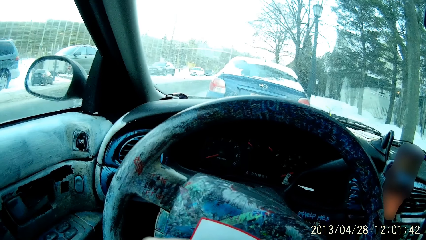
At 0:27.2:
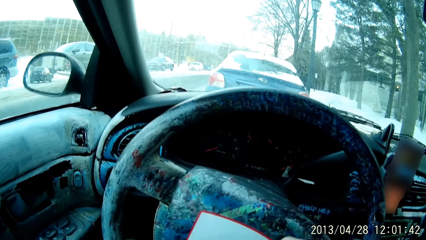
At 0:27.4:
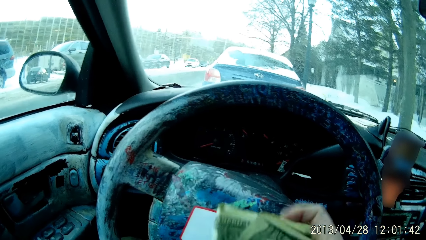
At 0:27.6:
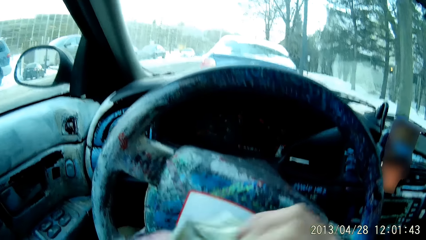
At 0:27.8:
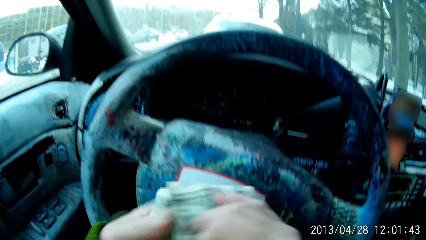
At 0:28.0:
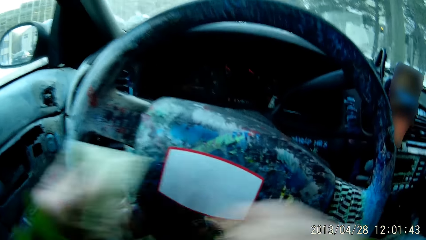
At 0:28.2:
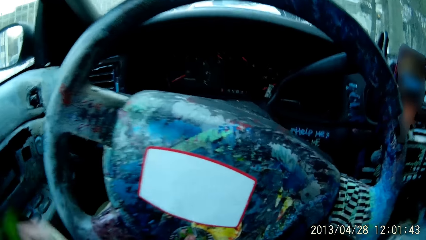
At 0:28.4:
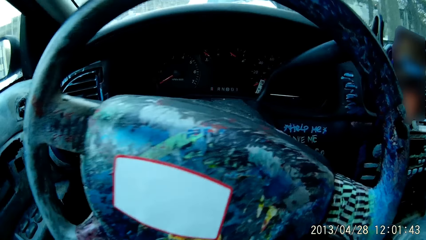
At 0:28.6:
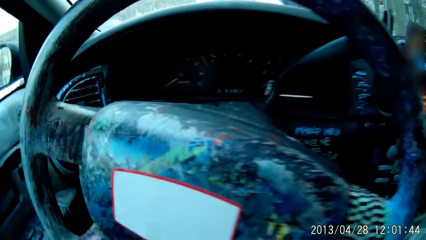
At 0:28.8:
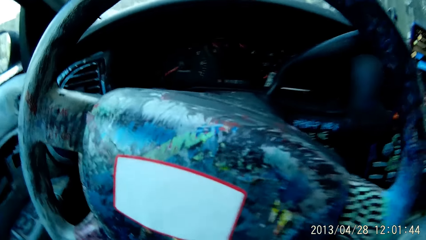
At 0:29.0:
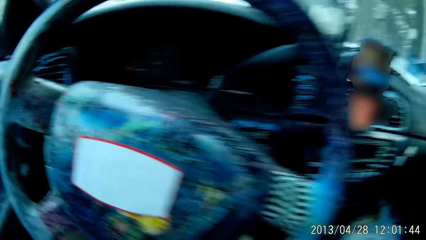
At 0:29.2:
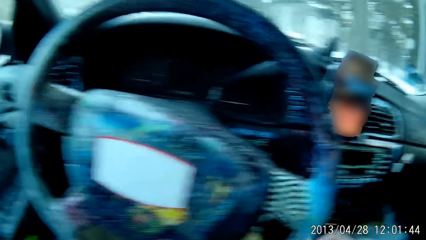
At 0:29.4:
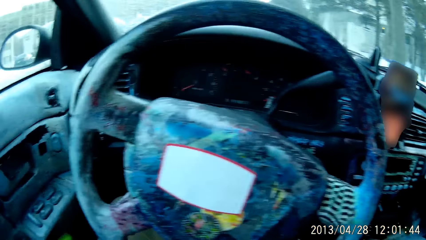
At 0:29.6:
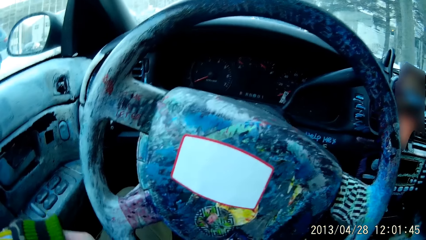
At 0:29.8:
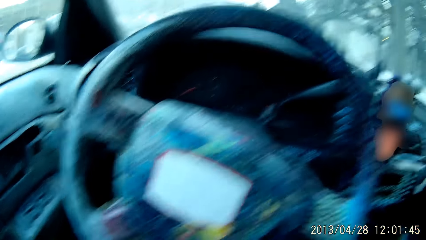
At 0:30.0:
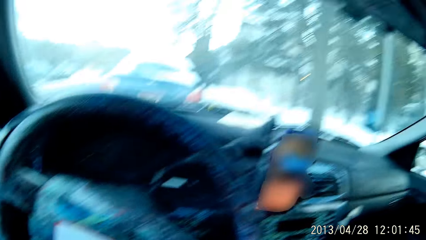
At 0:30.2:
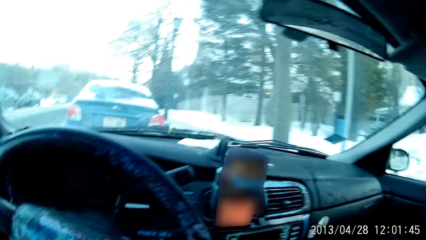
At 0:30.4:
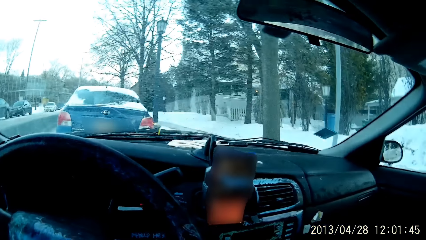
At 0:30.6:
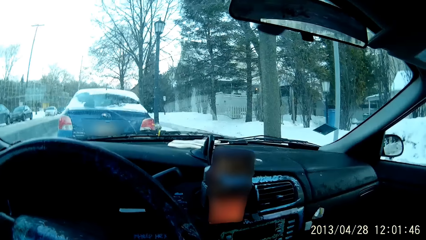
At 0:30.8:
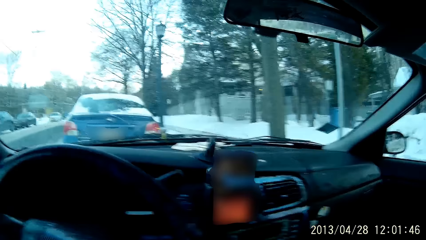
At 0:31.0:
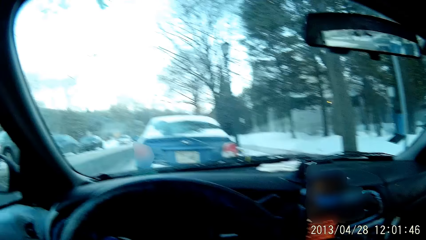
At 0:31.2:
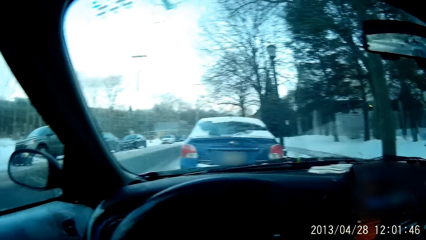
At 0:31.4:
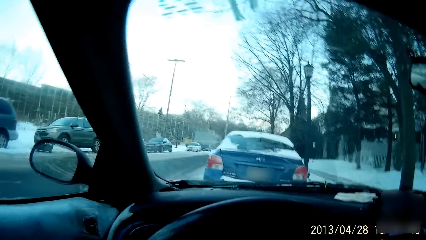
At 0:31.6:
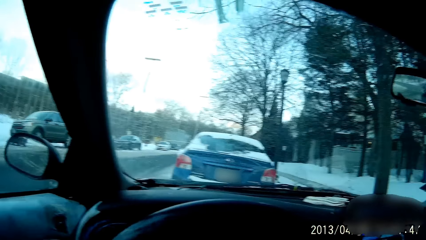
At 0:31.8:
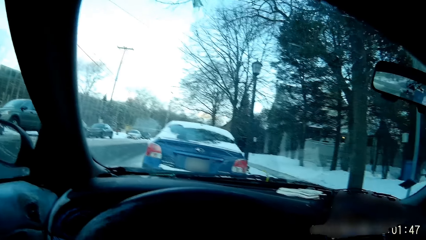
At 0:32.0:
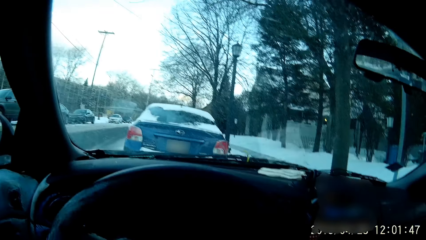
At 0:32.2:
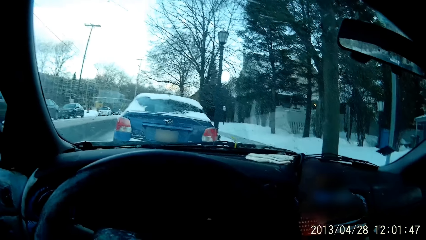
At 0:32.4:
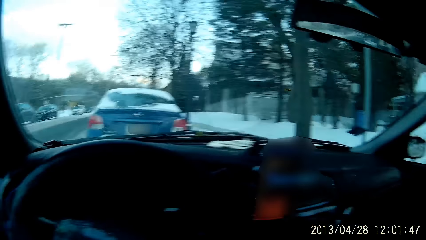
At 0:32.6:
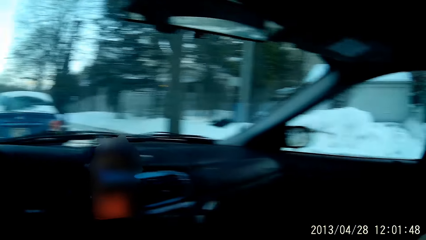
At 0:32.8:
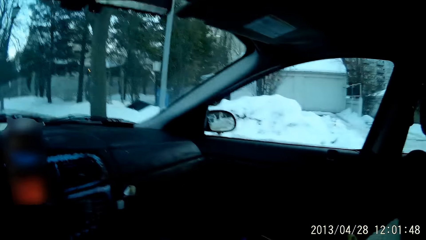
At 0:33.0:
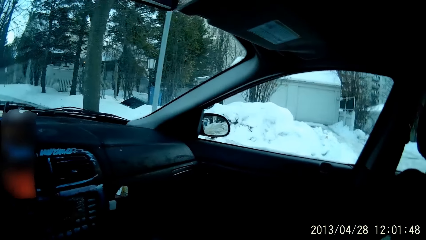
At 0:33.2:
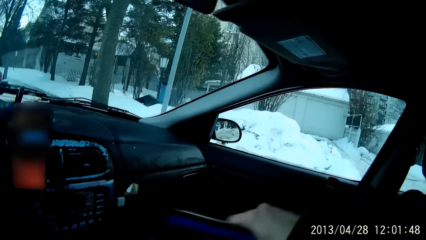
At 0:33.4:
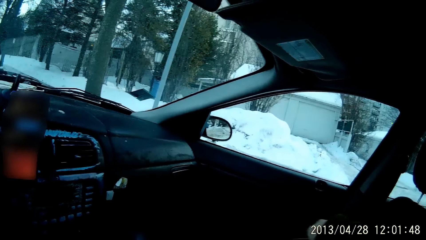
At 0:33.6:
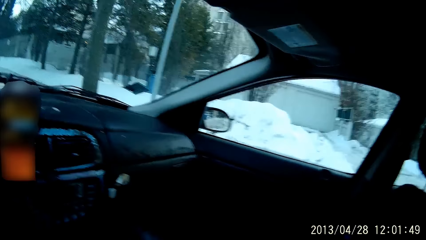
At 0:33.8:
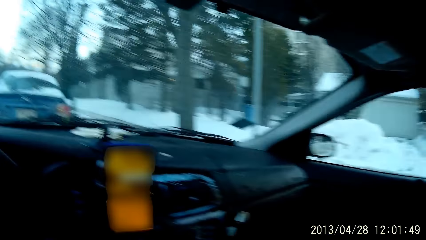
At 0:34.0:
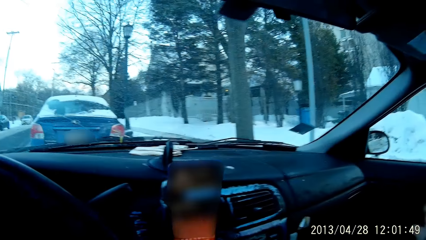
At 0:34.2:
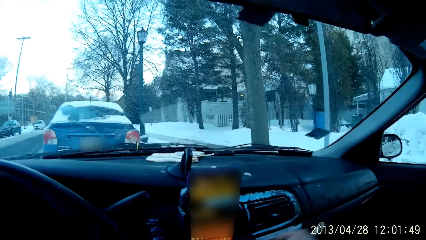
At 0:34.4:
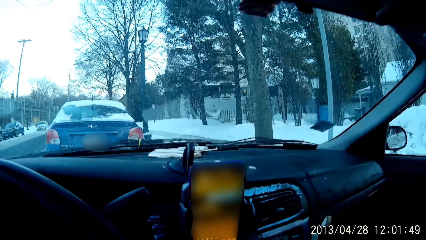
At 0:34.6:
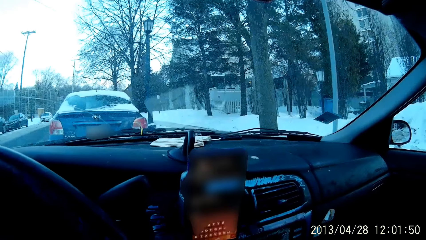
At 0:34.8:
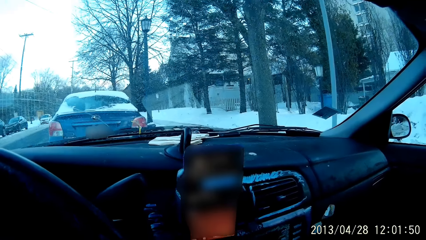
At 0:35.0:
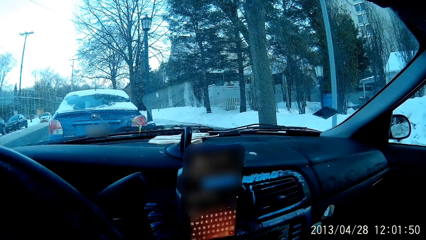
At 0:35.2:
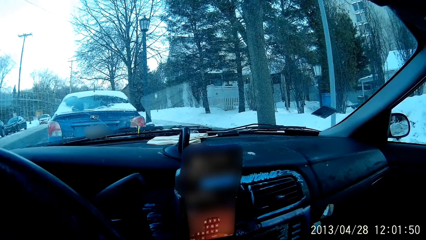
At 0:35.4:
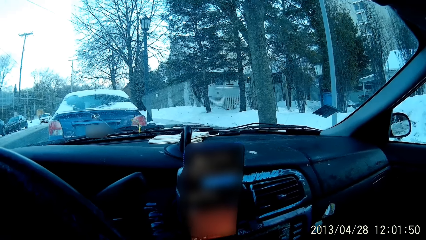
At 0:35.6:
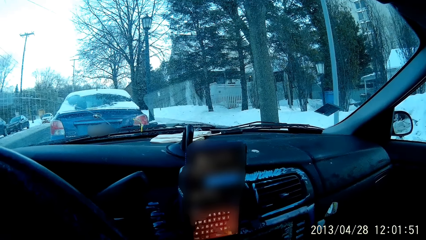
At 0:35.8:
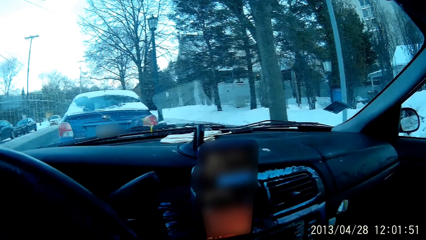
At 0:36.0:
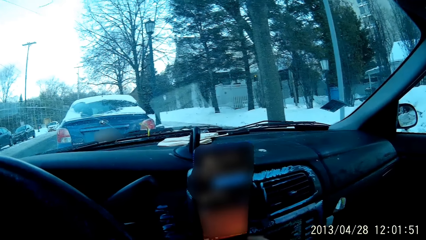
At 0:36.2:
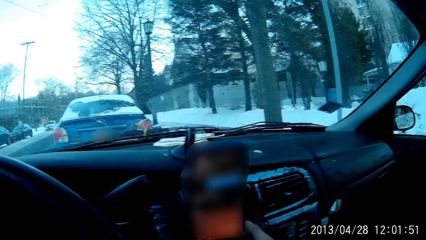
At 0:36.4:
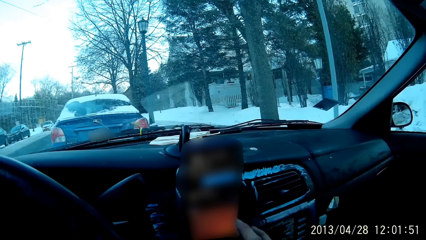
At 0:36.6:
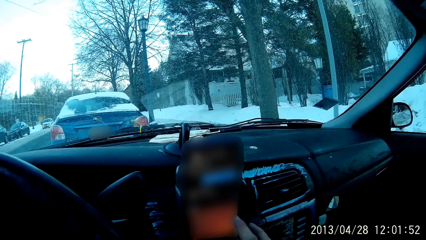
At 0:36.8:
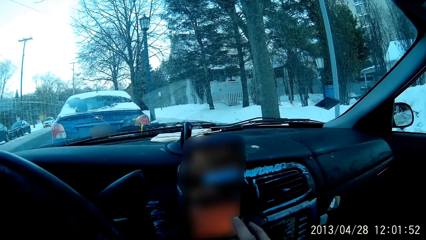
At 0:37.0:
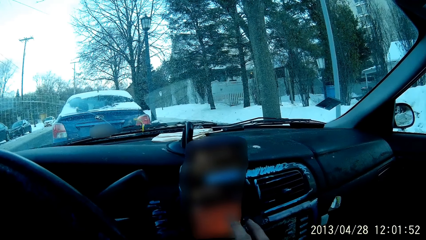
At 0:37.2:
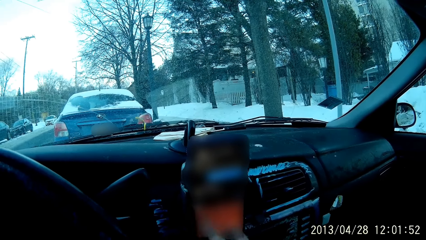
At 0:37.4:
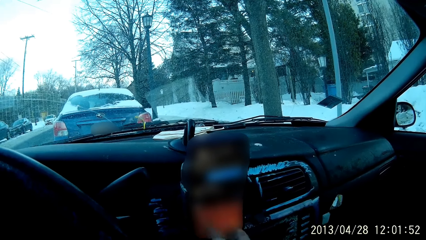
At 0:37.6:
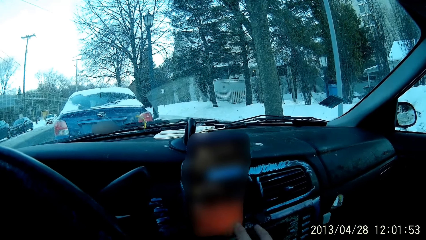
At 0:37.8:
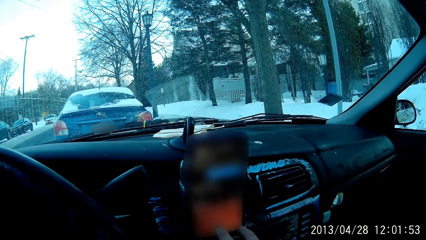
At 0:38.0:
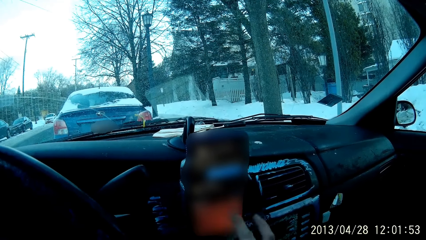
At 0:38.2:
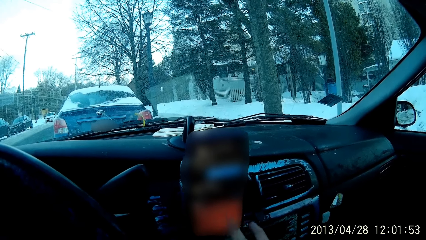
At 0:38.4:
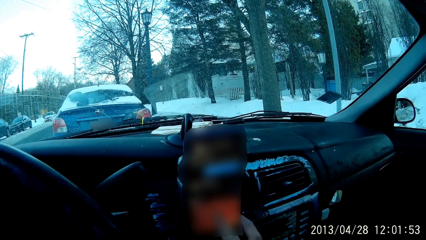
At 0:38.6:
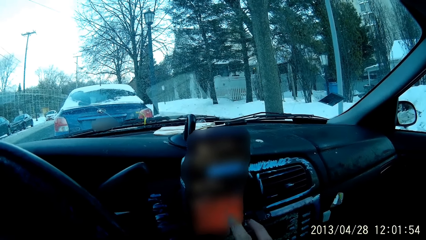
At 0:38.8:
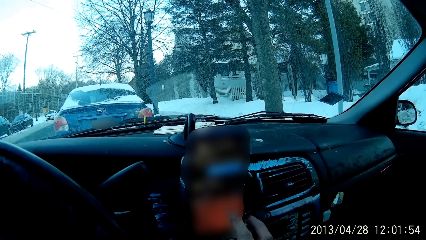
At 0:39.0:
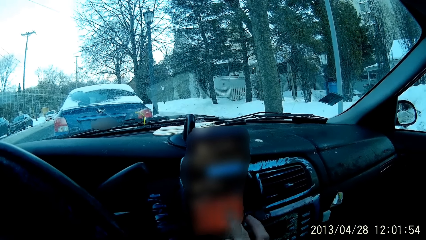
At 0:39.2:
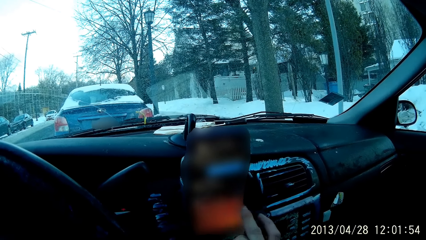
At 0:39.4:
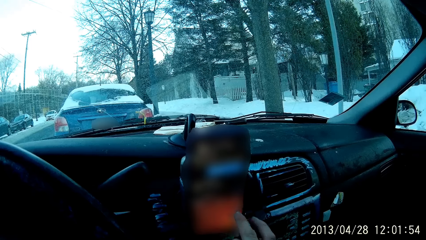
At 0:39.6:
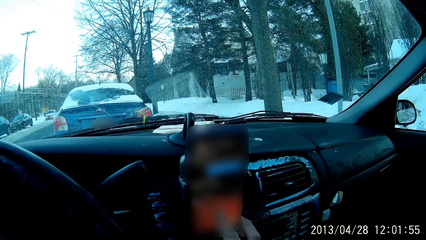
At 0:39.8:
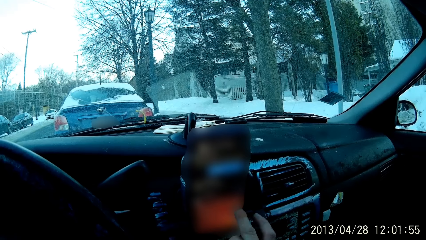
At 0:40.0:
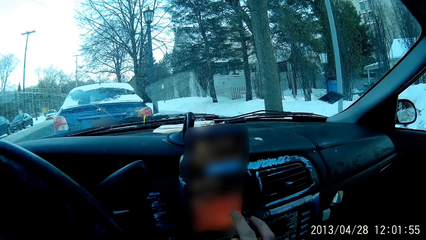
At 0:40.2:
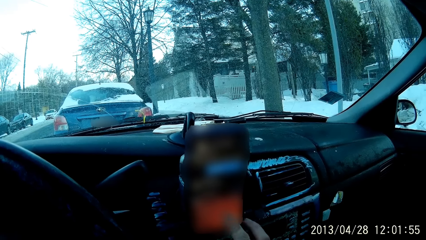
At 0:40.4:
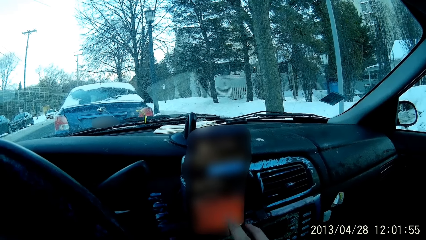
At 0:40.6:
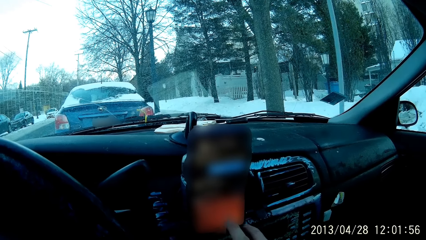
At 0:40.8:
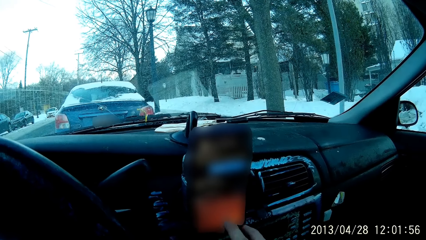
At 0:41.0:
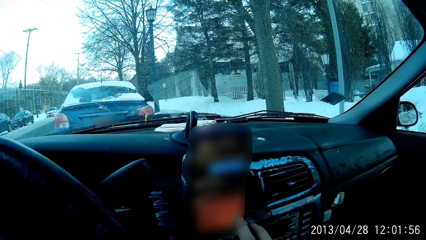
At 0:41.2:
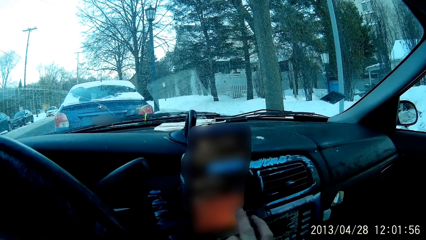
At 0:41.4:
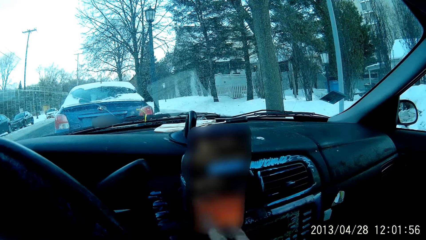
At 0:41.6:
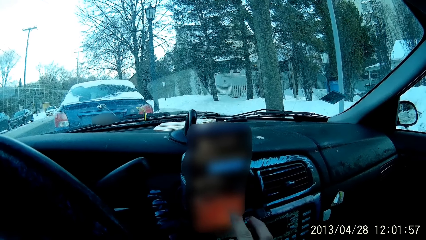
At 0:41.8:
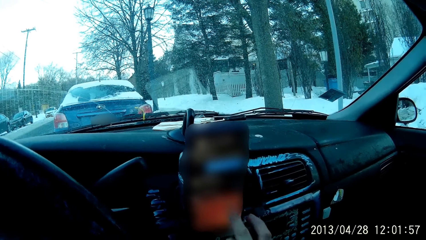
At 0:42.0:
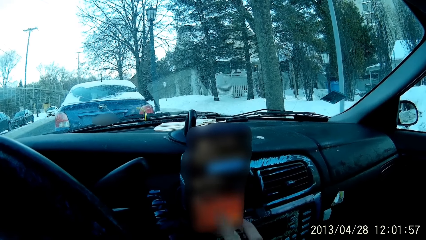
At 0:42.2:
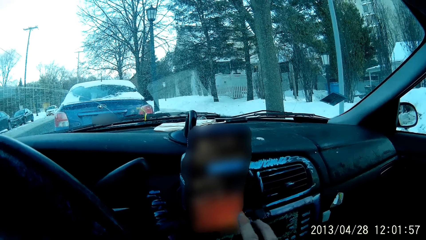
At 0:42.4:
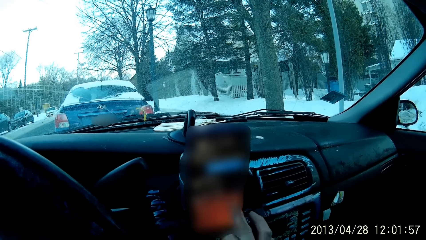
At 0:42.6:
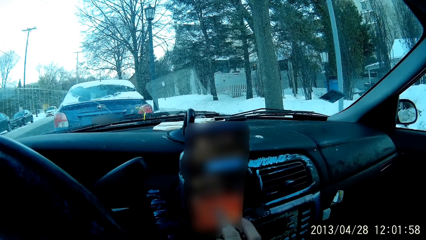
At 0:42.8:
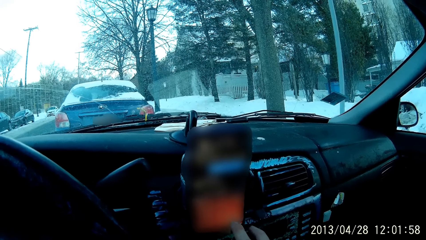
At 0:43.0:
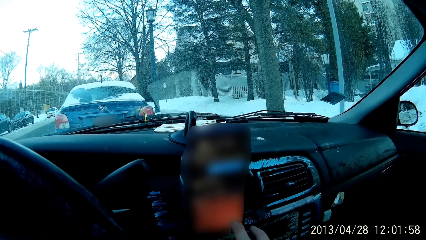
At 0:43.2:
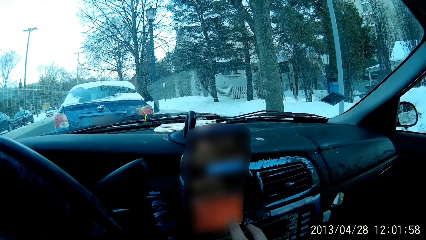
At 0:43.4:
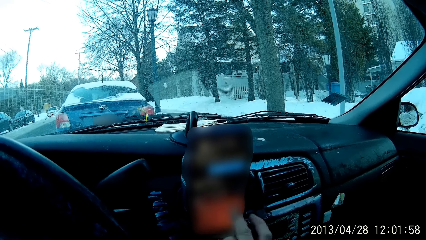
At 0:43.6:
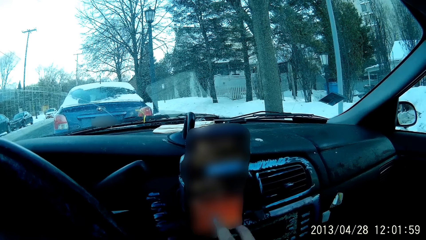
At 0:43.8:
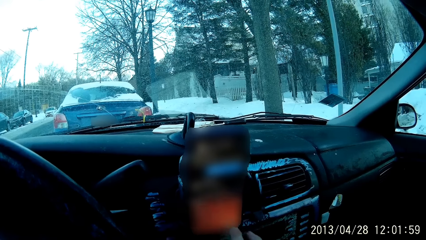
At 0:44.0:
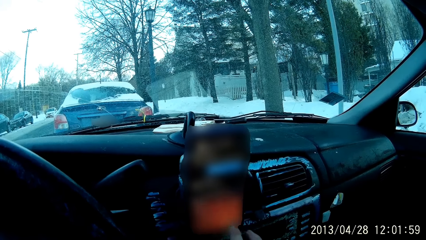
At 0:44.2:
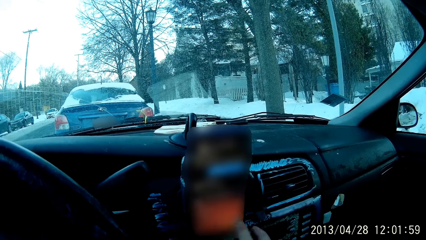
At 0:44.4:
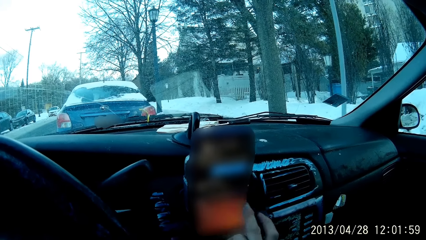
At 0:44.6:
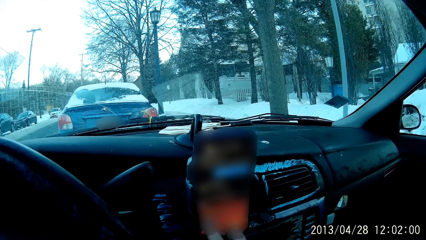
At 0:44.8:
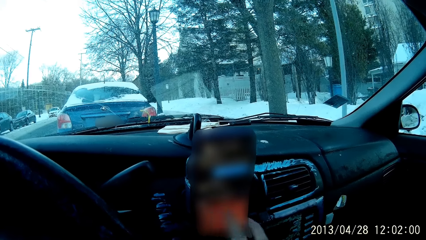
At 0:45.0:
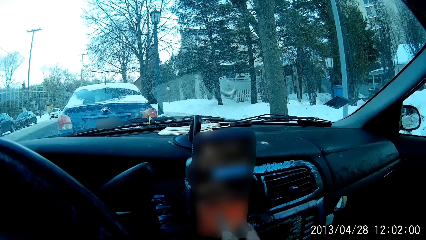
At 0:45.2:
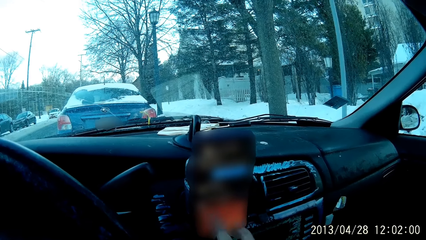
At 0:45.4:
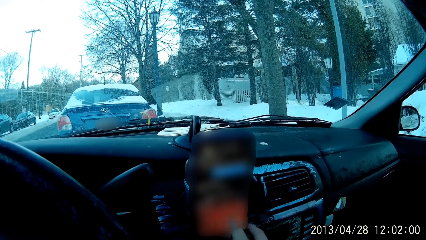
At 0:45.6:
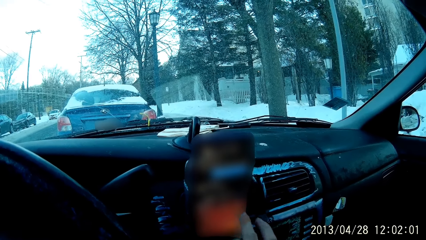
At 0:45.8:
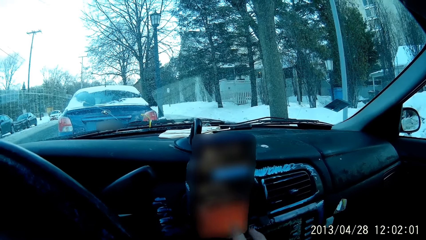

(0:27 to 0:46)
The camera wearer counts the money on his hand. He puts the money inside something in the vehicle. He scrolls the phone from the dashboard with a right hand.
